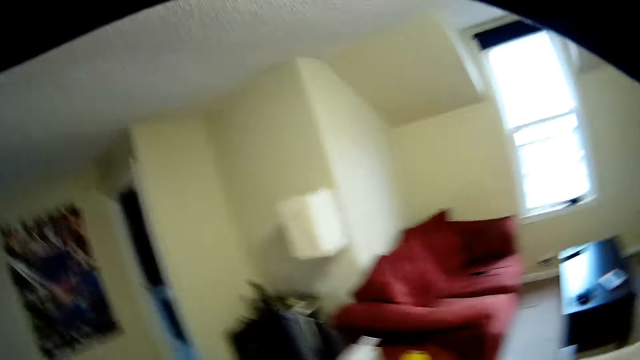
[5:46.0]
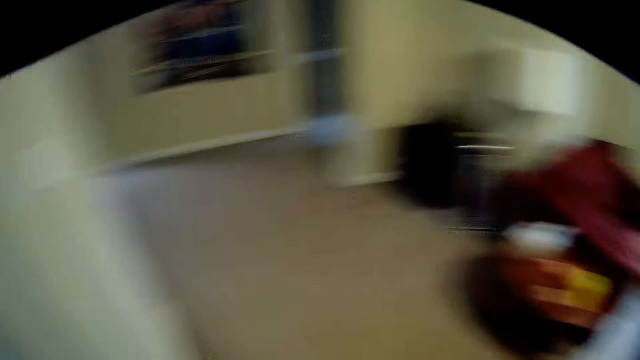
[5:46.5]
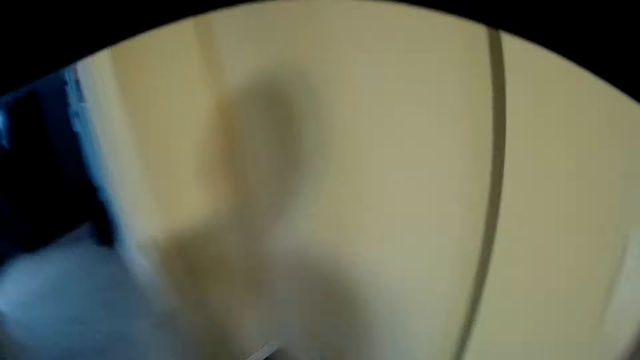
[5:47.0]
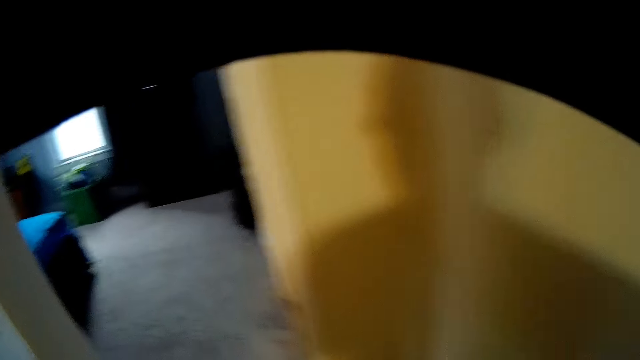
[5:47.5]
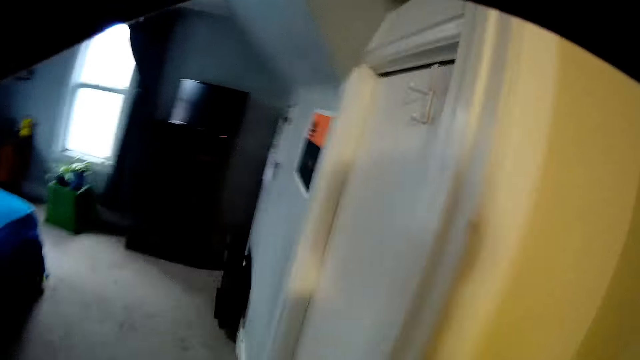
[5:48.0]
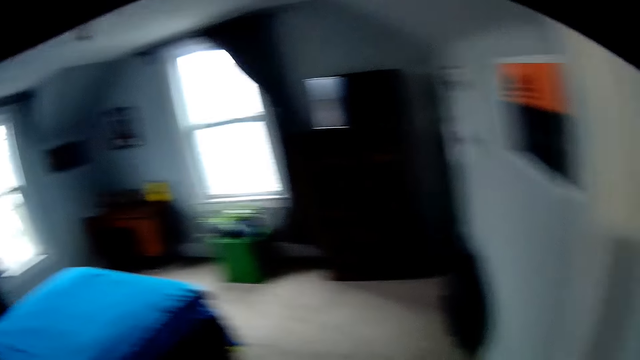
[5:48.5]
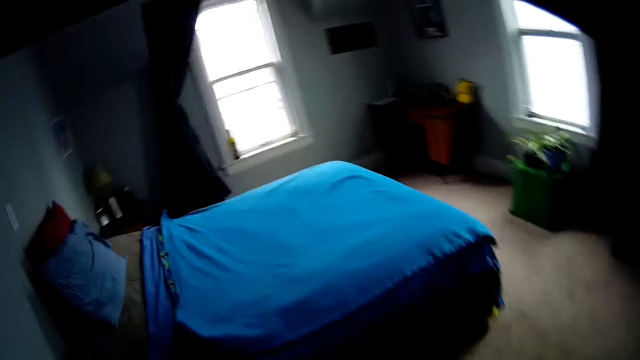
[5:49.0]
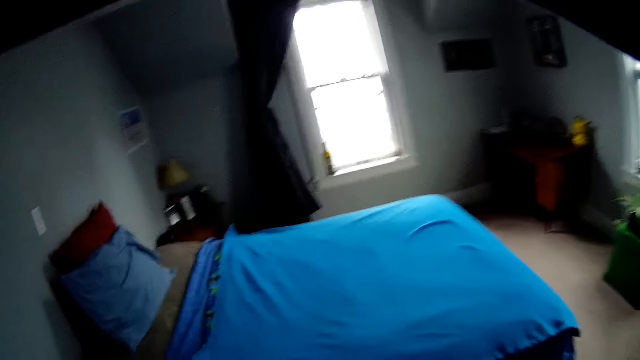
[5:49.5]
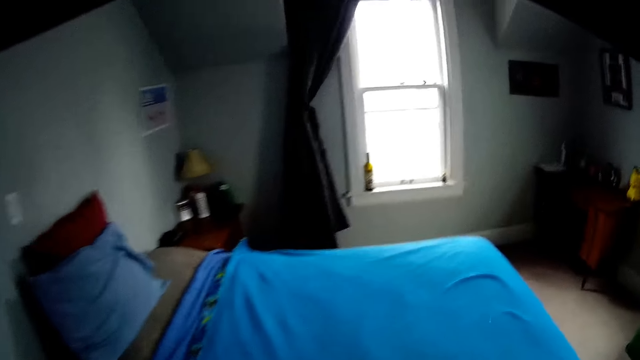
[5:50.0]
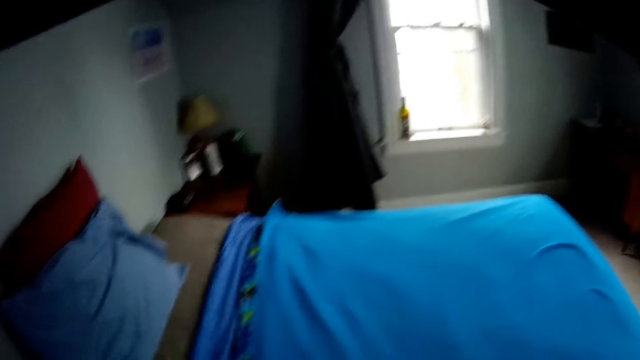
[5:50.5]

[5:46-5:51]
The camera wearer walks around the house.

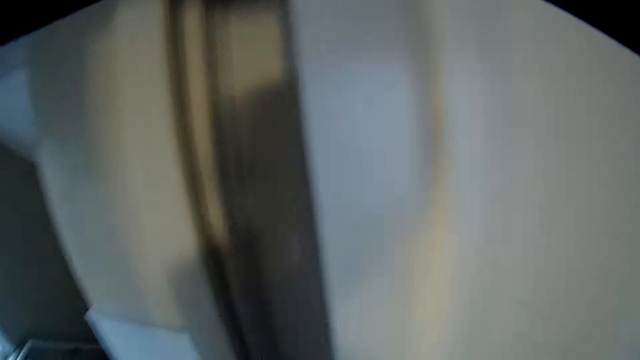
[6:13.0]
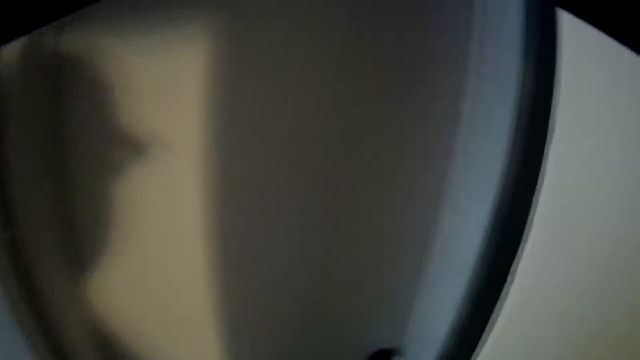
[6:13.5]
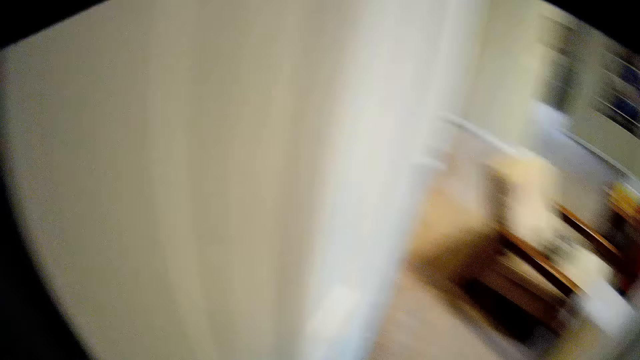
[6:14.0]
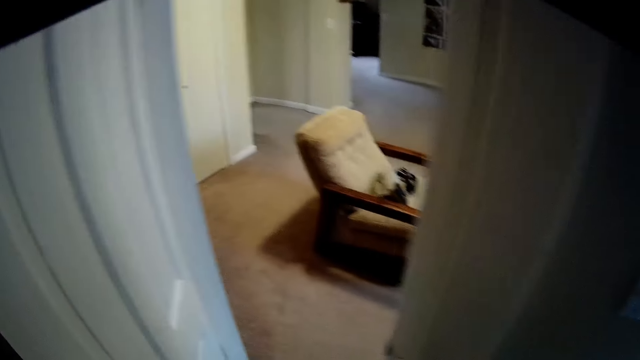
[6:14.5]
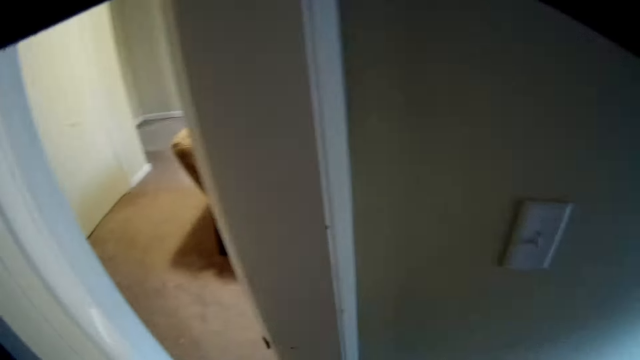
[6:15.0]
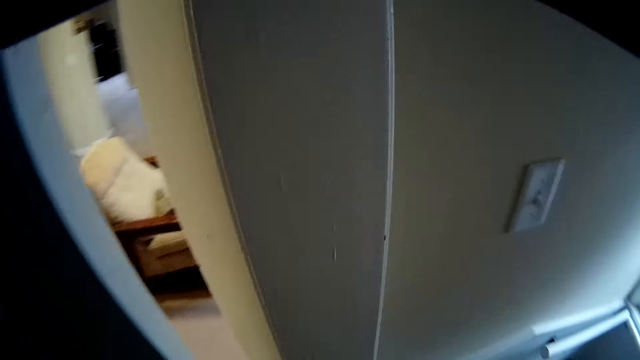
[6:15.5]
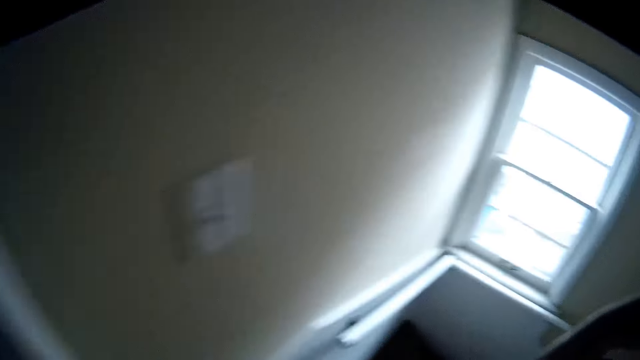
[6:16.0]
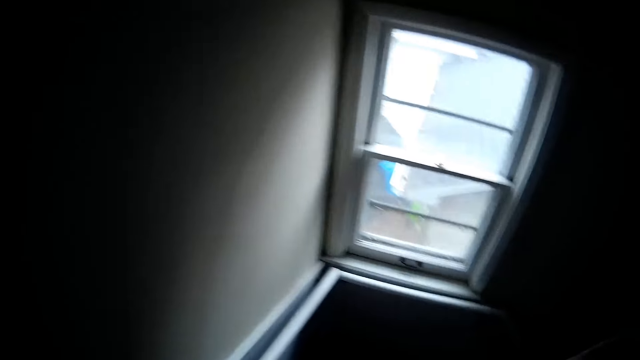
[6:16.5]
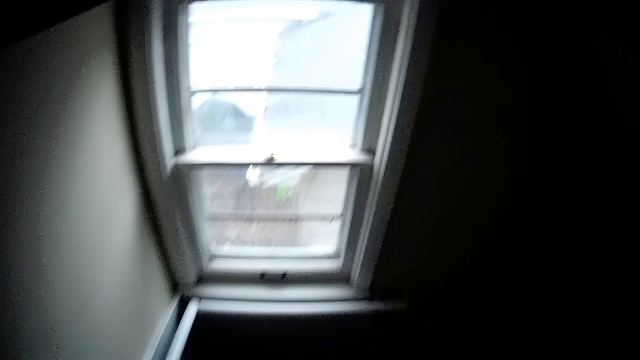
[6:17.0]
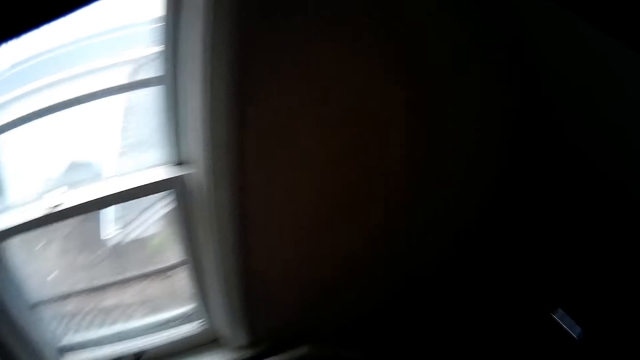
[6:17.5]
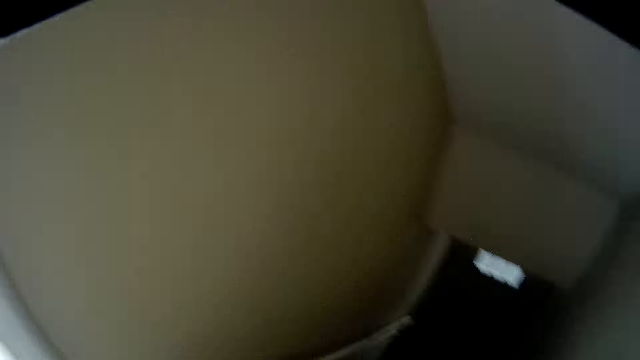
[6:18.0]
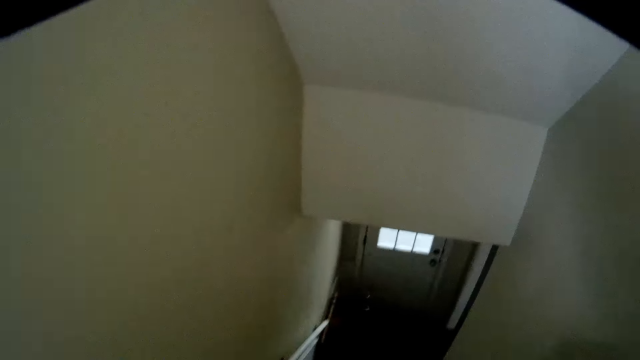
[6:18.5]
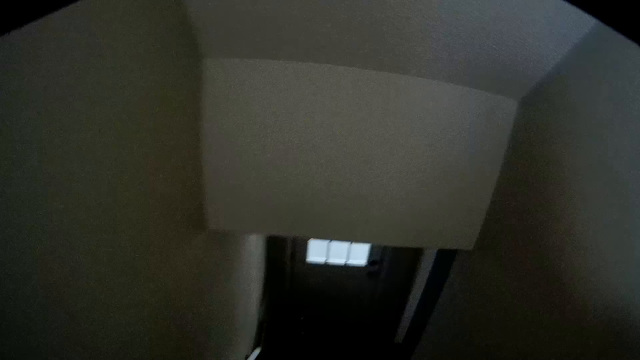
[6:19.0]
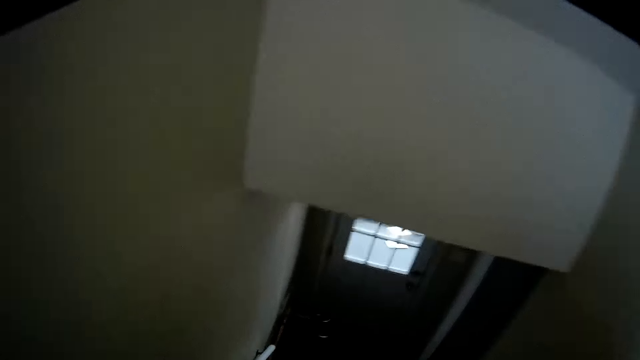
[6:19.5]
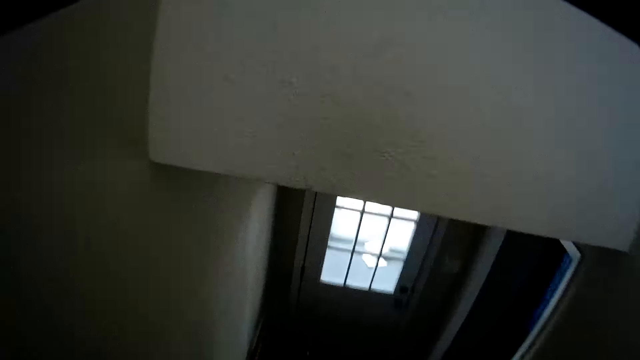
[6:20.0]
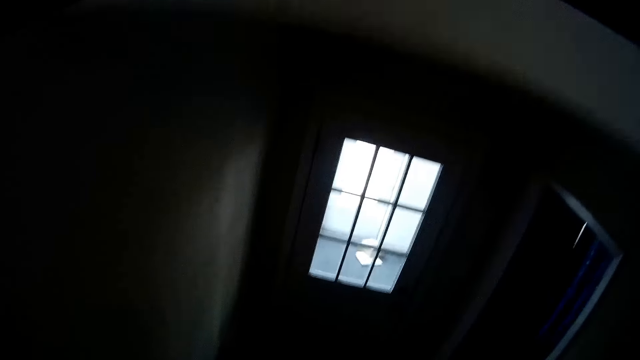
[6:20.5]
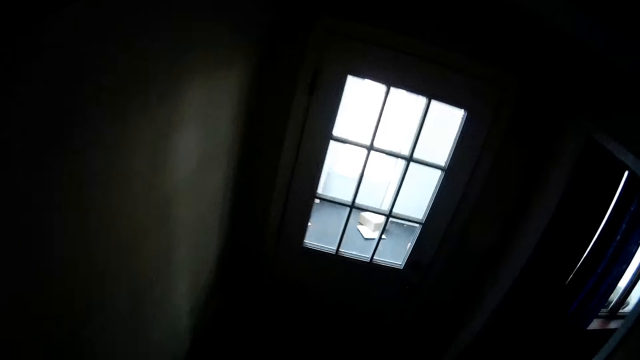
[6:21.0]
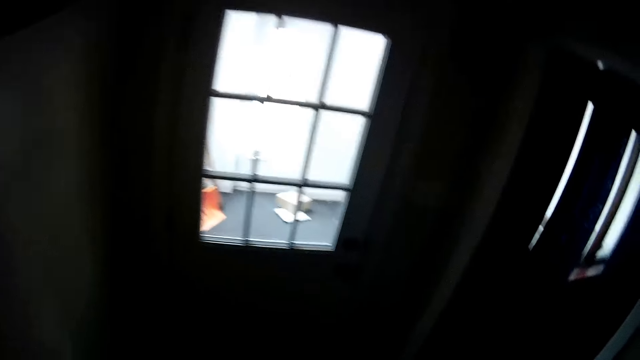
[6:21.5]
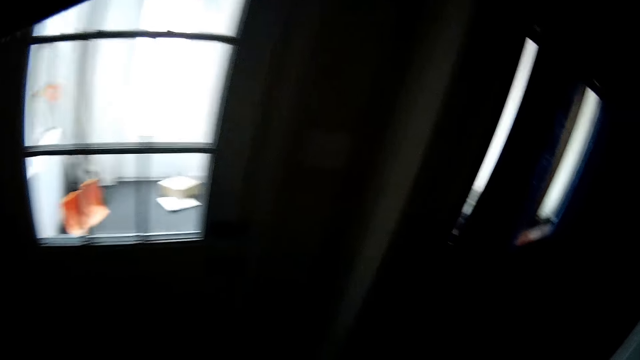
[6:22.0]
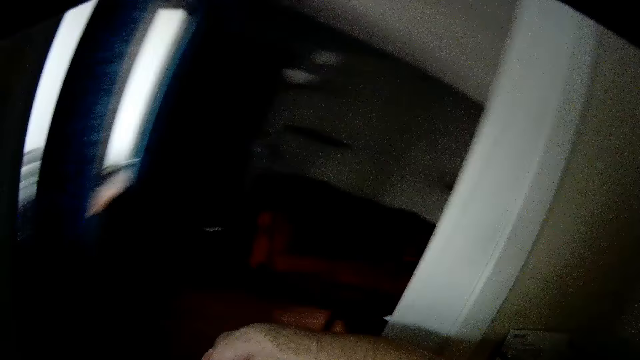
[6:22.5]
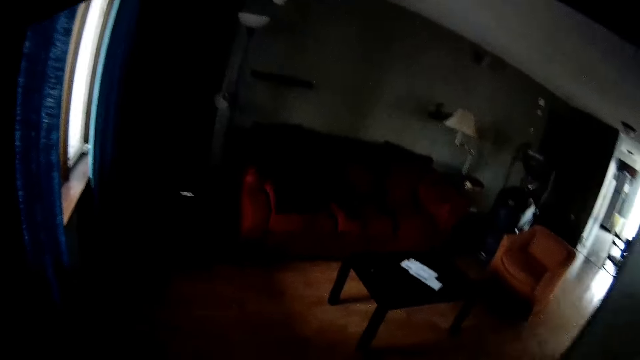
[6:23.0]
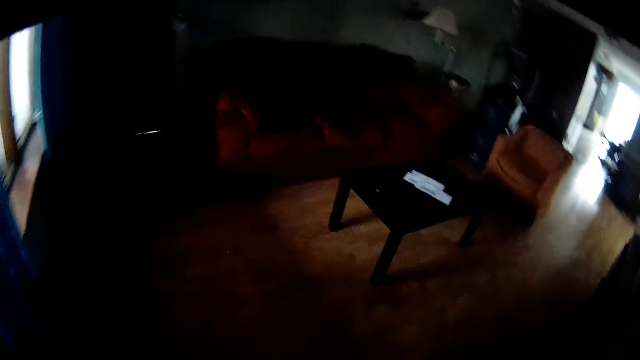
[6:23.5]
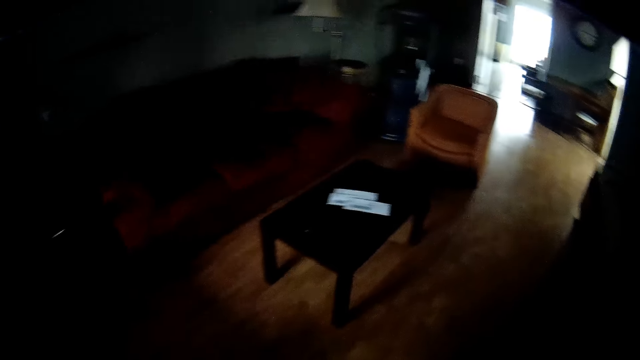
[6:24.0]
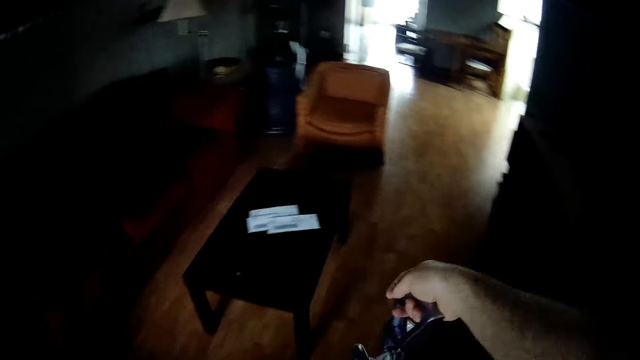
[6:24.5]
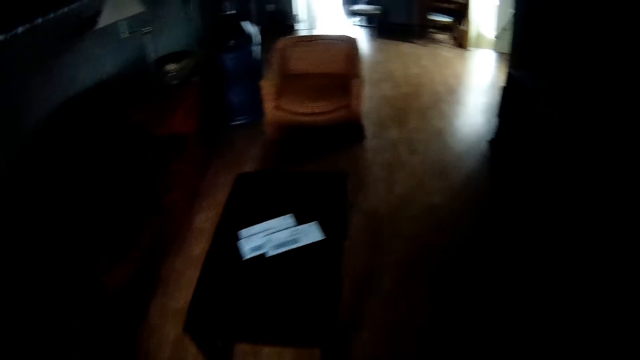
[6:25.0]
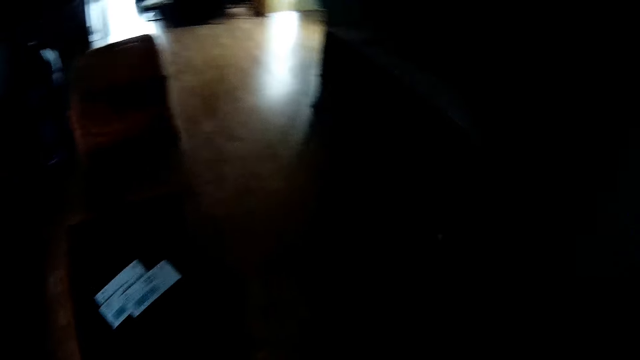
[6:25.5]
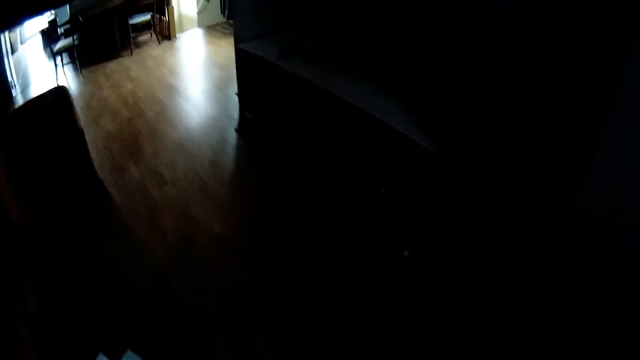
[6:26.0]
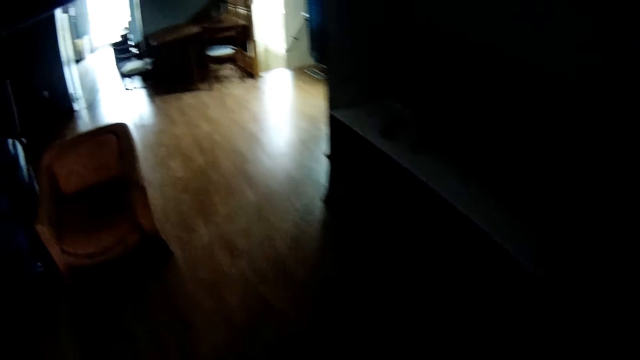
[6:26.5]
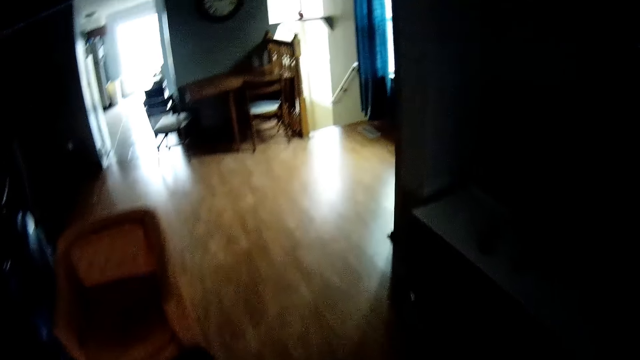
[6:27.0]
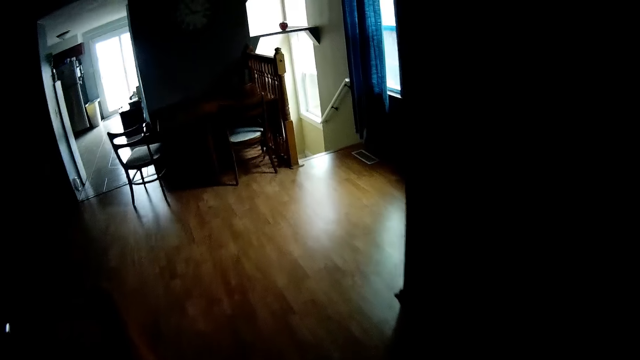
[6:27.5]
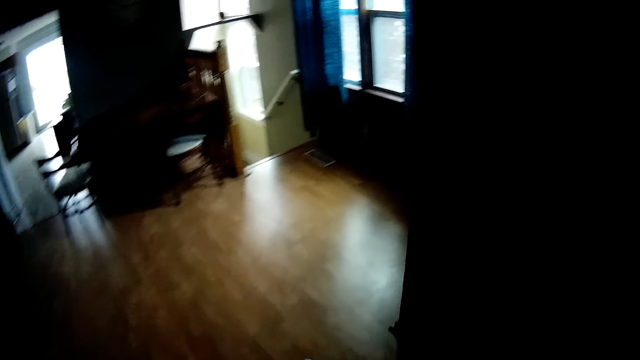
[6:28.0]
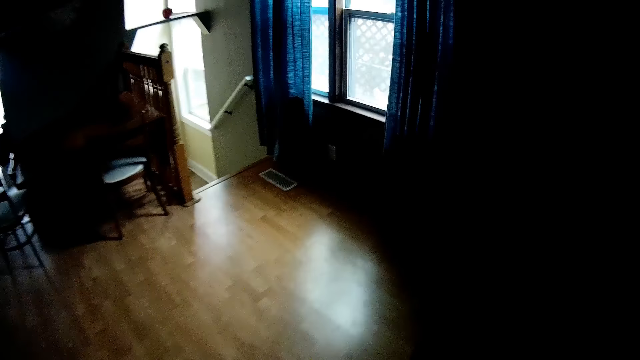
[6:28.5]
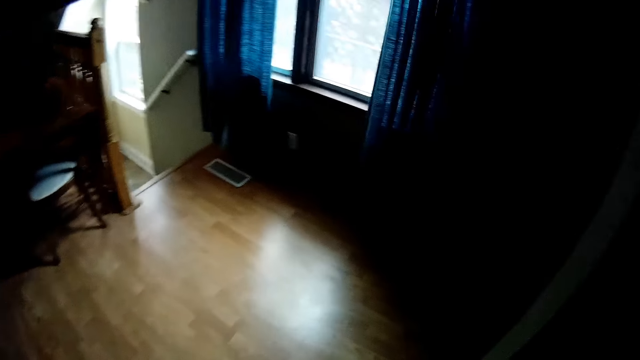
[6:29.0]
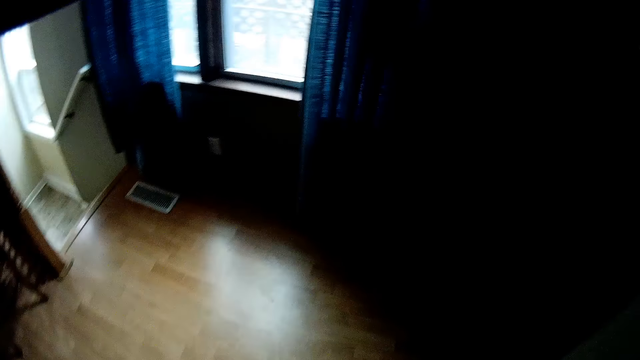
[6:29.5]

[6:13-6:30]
The camera wearer opens the door. They walk out of the room. They walk downstairs. They walk around the house.
